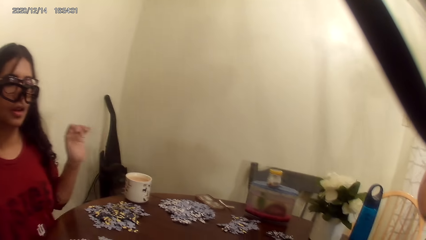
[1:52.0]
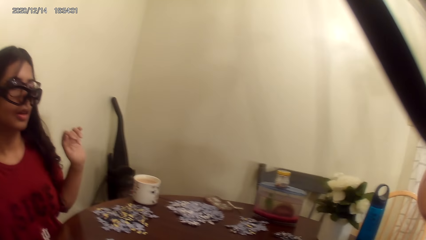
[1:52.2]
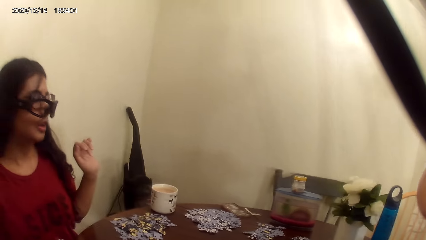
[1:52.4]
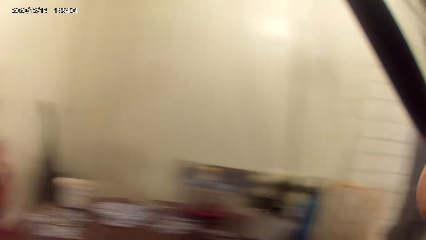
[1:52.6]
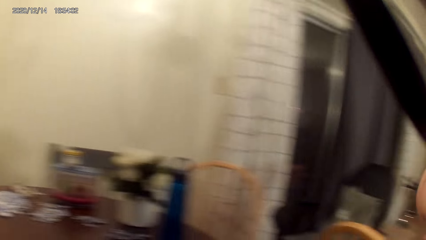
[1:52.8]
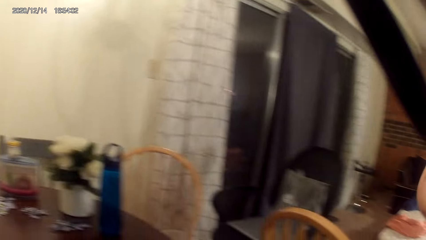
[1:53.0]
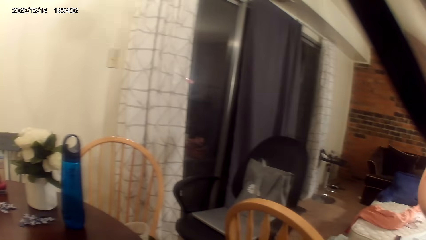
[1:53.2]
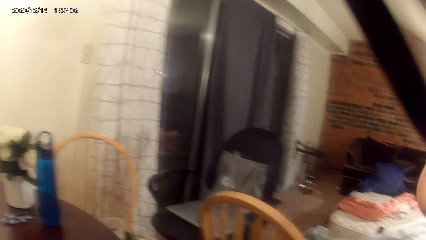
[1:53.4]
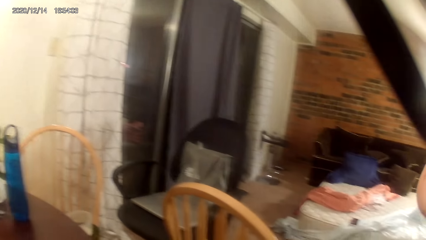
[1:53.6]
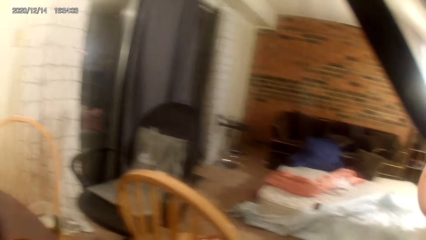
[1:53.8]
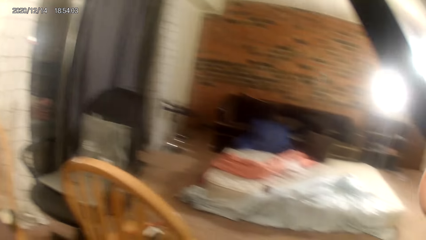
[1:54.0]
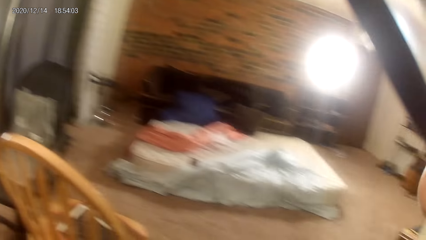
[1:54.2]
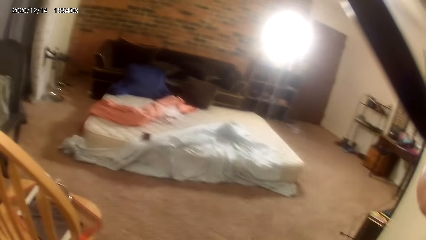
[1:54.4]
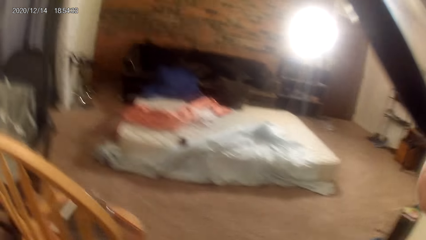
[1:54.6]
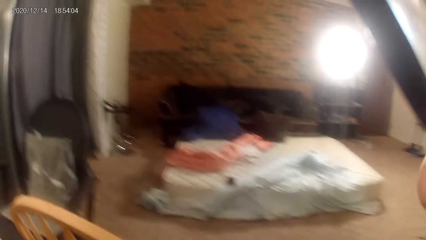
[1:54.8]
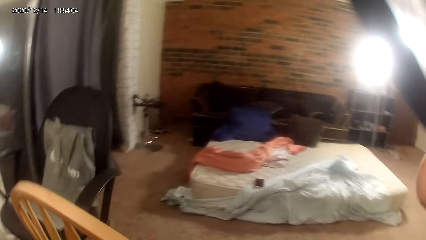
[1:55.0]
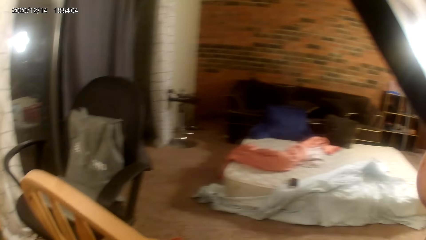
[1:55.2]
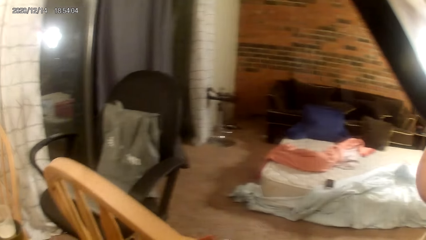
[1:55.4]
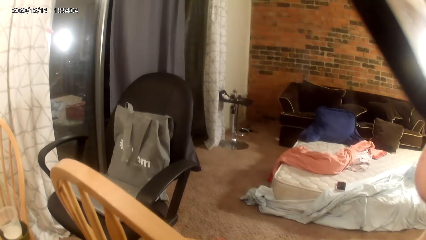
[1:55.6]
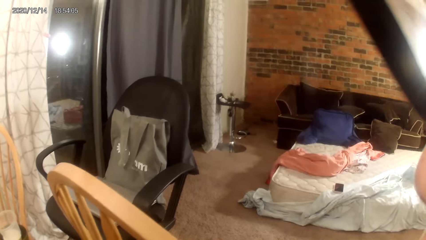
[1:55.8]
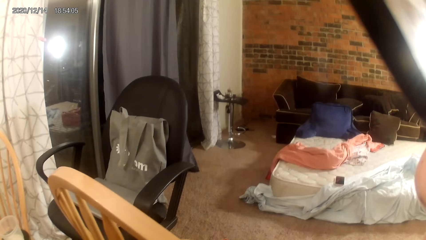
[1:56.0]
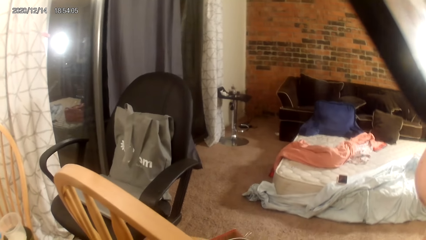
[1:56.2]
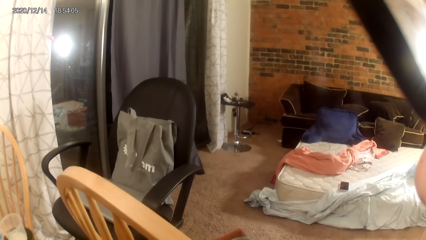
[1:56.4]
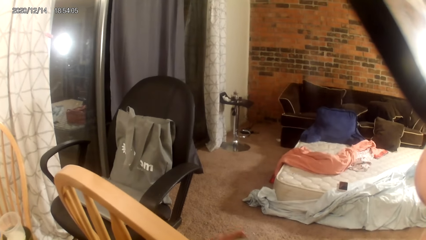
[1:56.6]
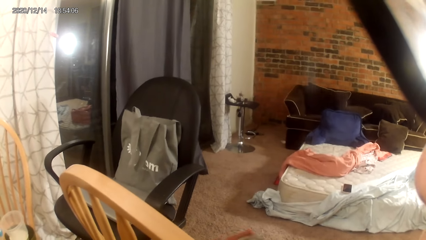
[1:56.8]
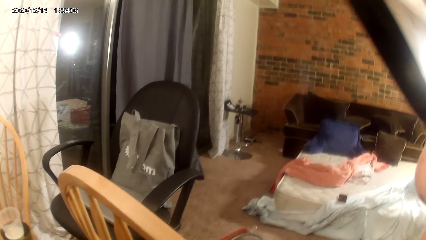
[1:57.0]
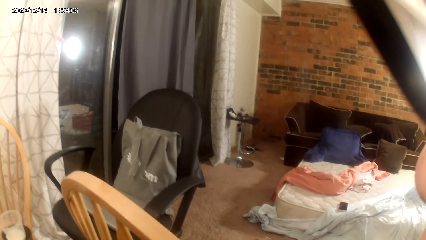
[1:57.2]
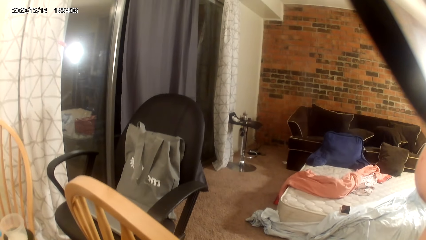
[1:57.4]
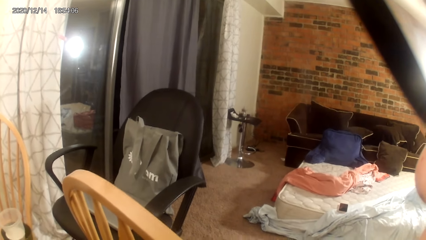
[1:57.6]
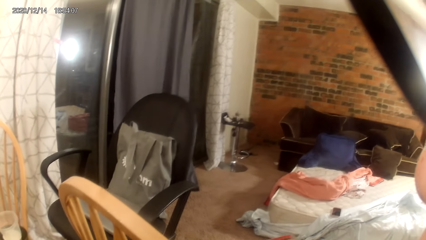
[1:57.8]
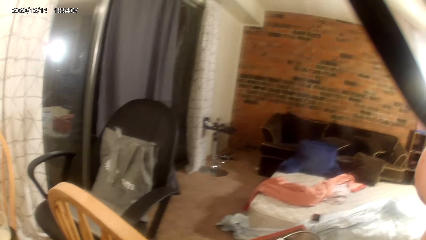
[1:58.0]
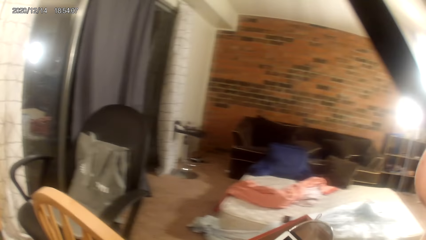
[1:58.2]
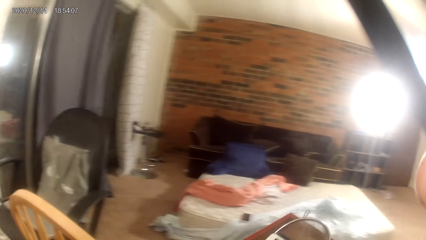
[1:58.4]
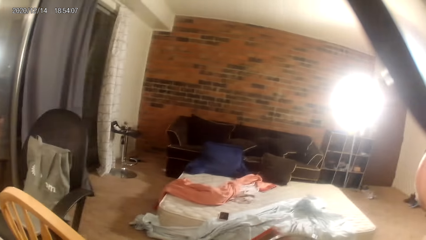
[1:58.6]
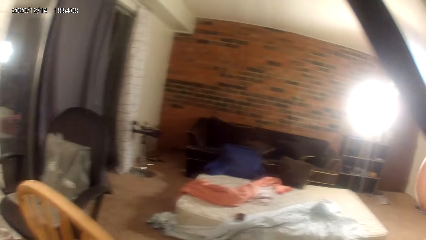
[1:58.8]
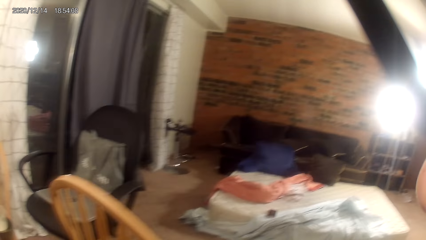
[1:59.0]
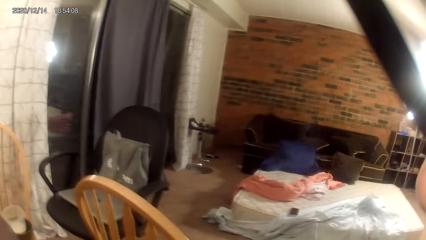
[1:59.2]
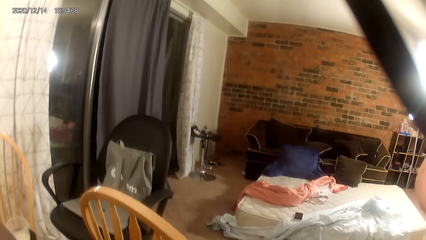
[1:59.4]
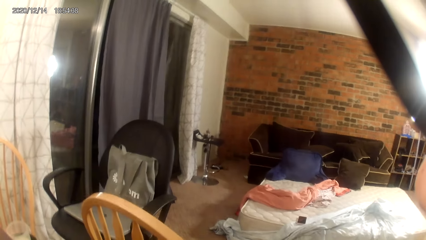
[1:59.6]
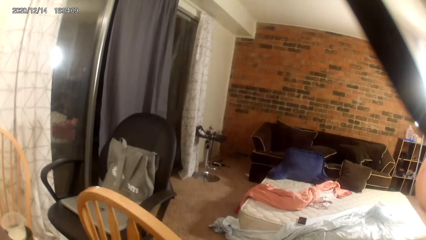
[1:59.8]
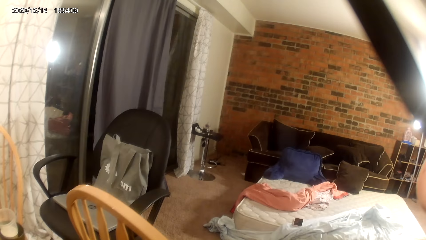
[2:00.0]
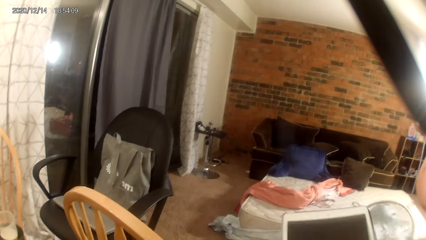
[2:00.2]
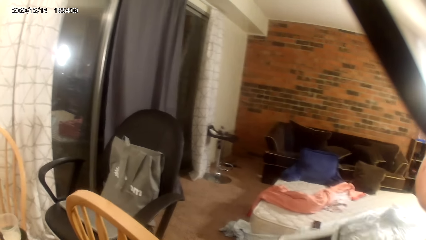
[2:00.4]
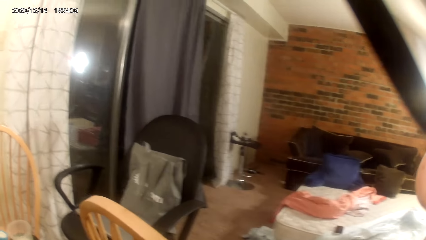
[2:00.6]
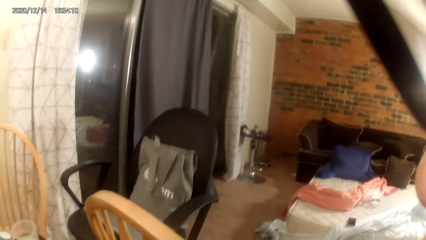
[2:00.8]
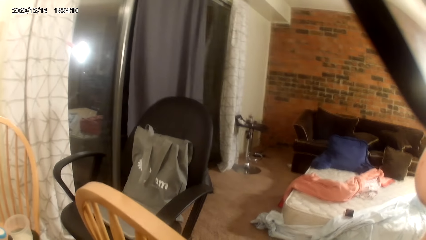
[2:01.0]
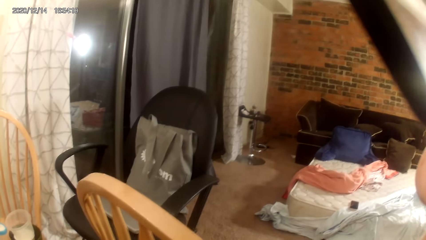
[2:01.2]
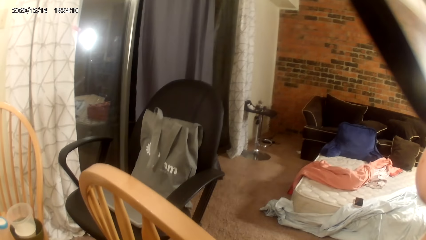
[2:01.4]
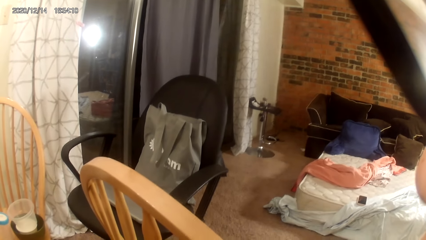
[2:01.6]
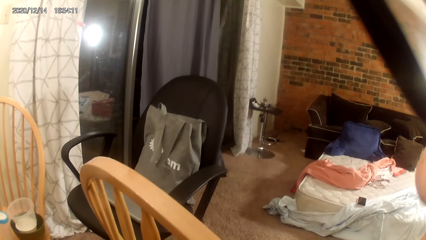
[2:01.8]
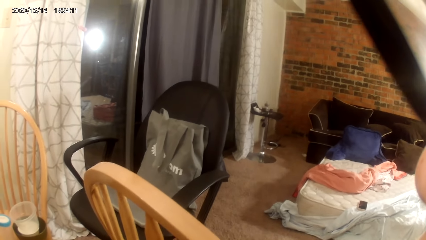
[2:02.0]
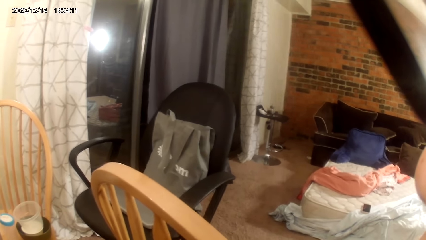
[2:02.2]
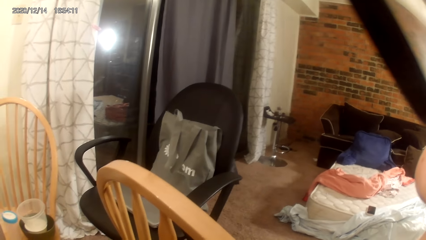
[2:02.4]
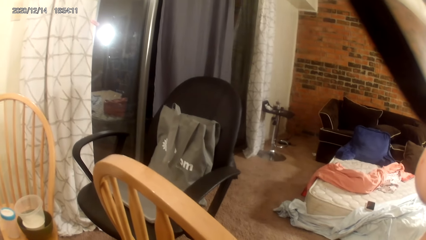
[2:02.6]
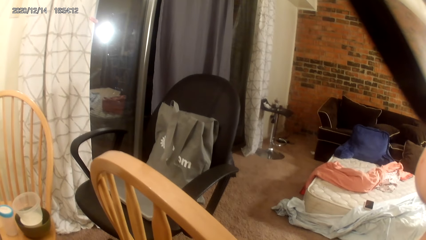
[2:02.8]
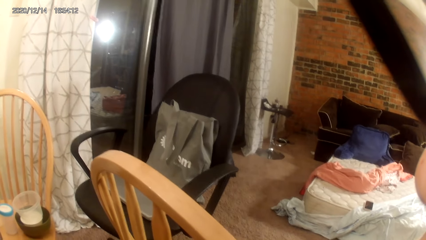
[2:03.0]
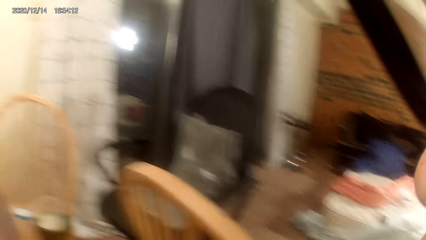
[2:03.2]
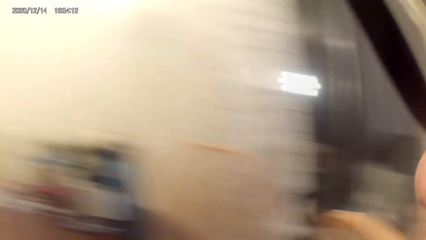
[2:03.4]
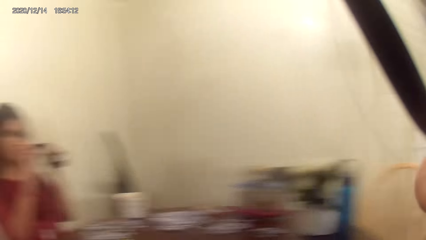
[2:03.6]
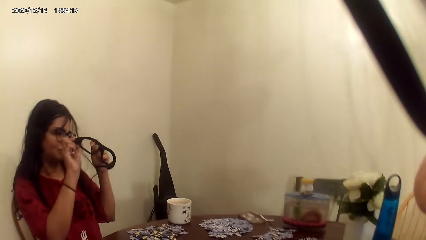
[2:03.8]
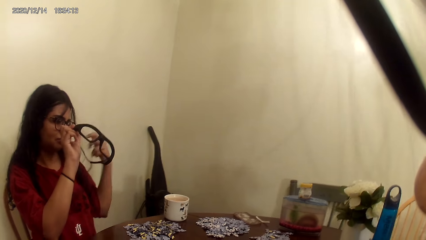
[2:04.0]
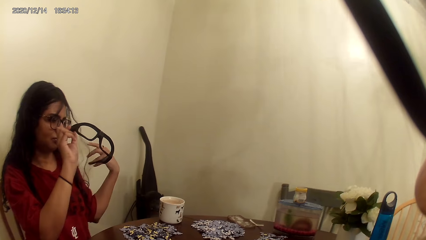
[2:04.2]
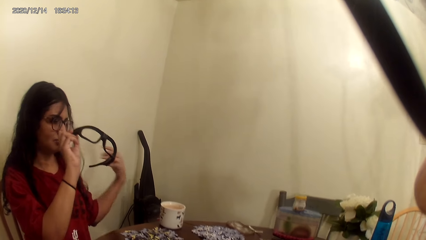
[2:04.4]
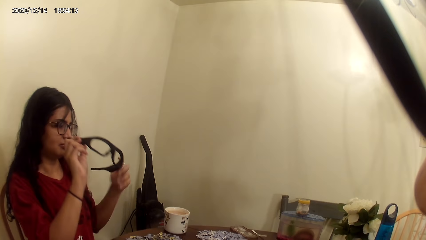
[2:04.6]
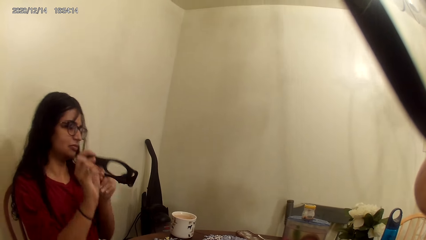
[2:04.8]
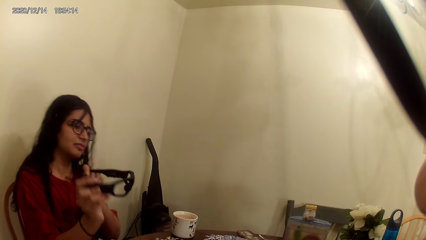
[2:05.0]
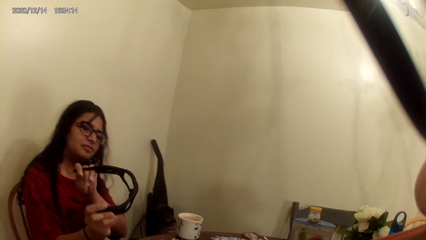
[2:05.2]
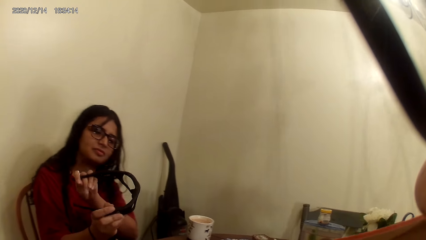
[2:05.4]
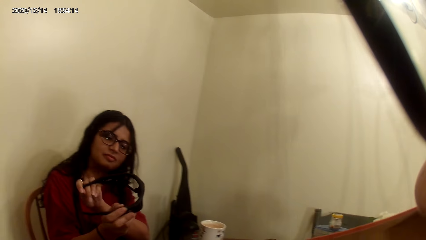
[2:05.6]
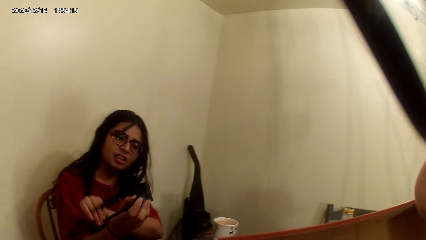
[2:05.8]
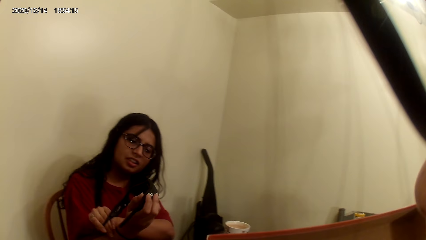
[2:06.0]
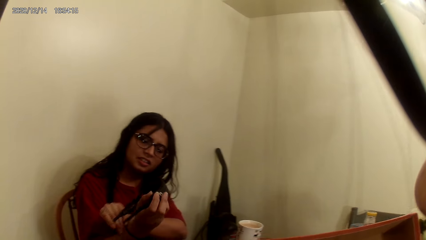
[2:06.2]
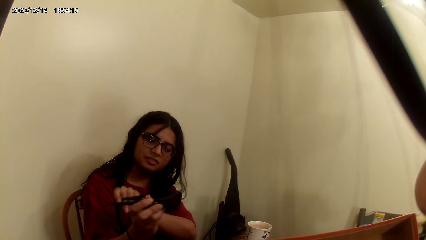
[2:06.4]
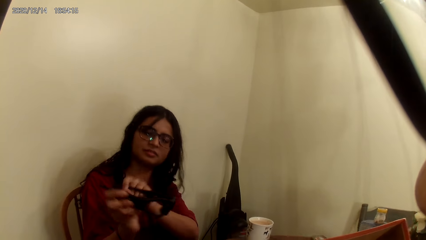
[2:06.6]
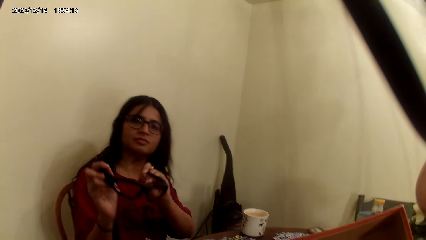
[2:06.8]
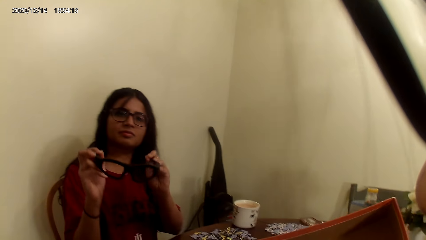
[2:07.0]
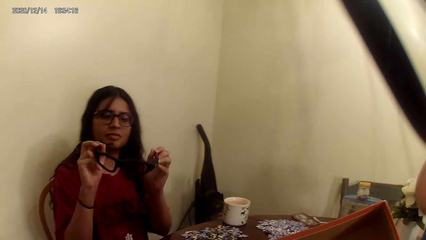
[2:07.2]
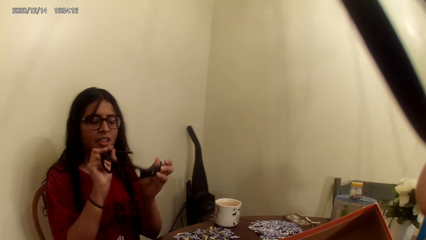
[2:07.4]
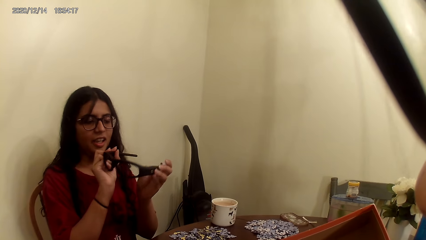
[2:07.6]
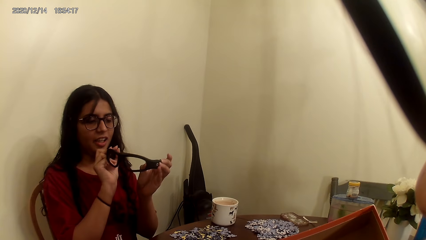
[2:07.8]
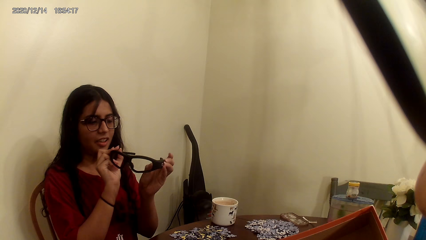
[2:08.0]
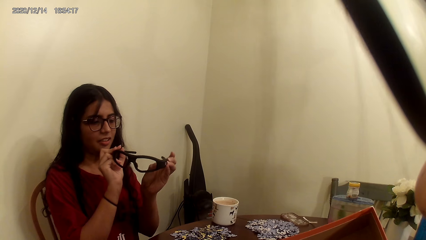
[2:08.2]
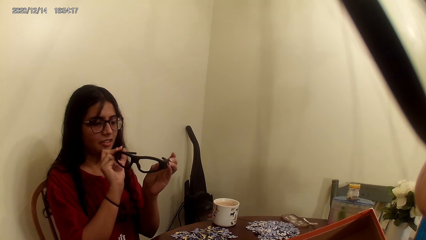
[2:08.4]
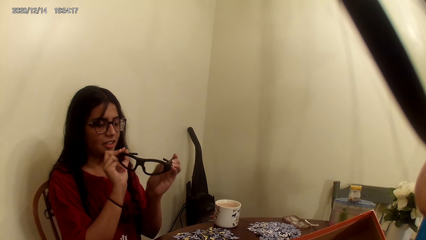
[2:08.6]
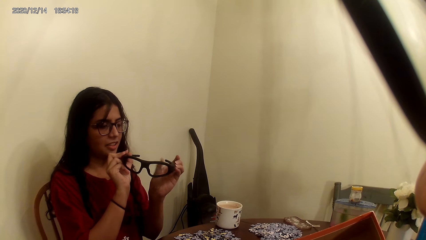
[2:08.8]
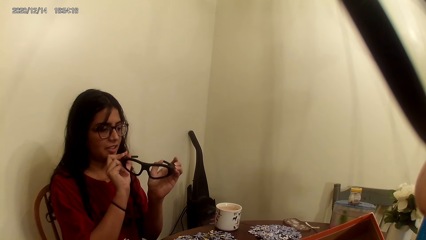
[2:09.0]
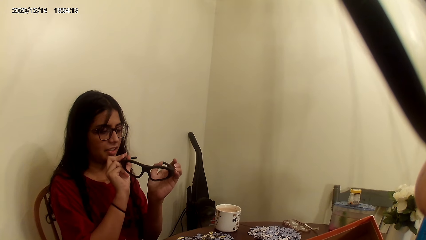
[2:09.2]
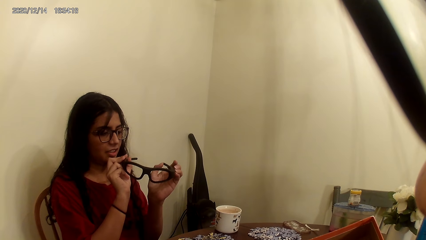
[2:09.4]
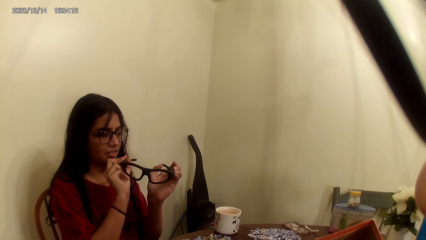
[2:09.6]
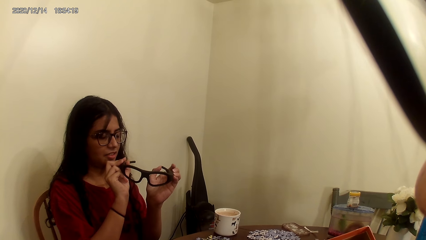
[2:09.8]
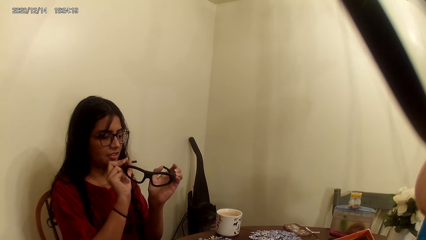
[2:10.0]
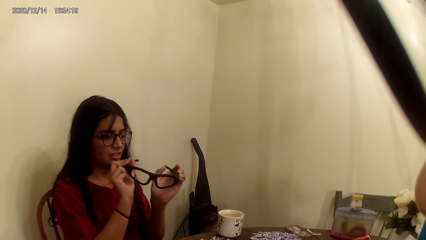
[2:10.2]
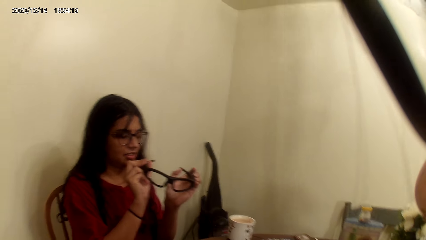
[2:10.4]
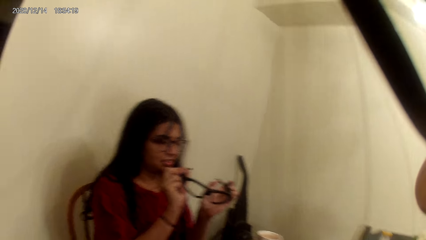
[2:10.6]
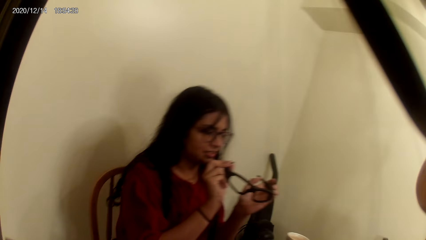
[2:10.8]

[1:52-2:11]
The camera wearer dialogs with a person. They look around the house. They look around. They dialog with the person. The person stares on the black smart bluetooth sunglasses.
